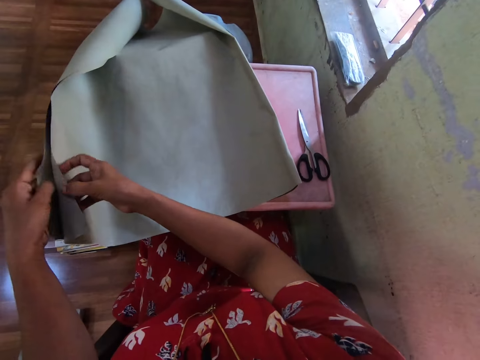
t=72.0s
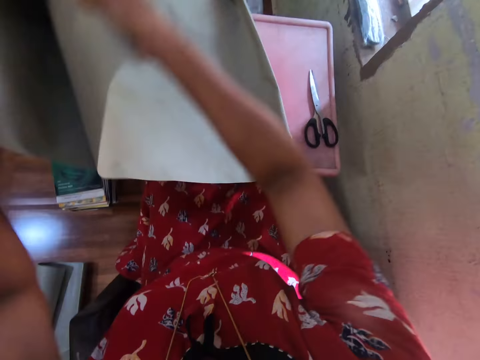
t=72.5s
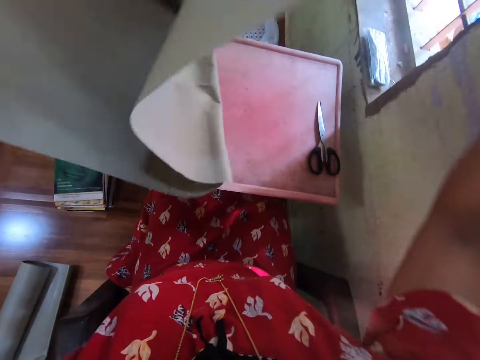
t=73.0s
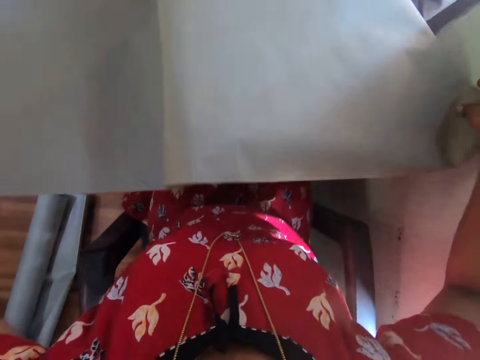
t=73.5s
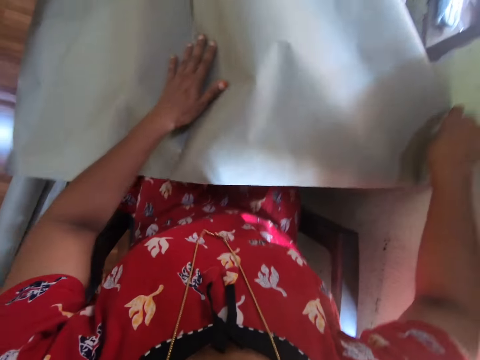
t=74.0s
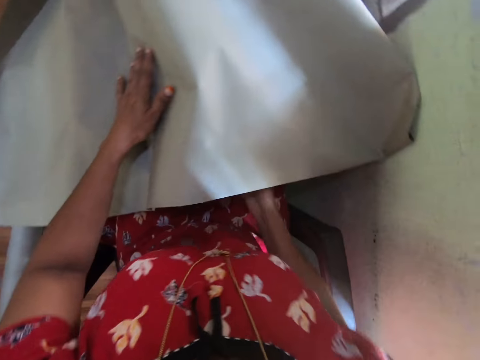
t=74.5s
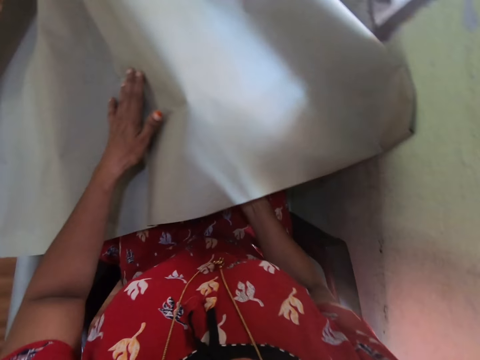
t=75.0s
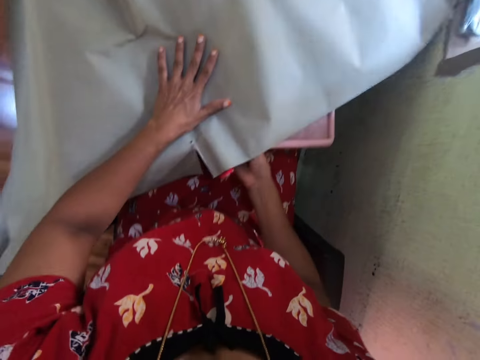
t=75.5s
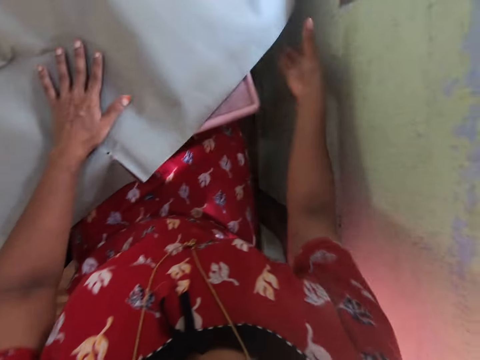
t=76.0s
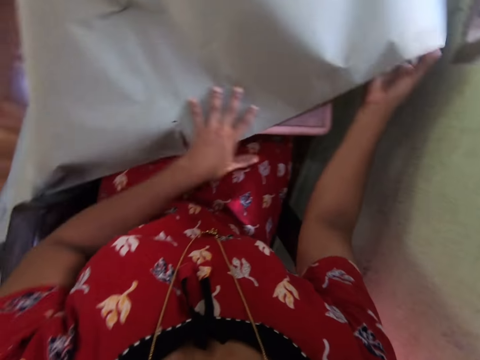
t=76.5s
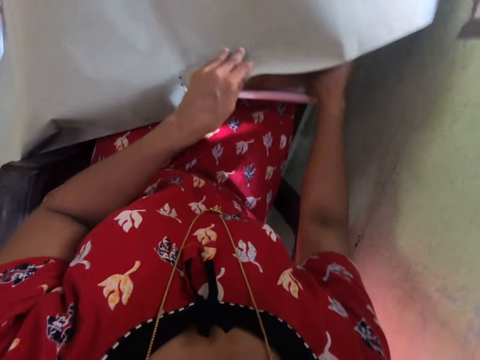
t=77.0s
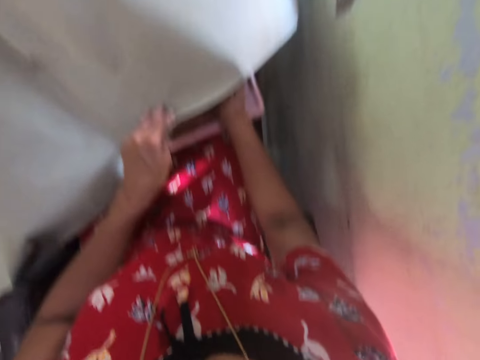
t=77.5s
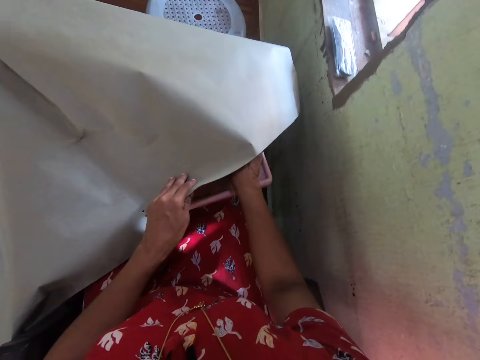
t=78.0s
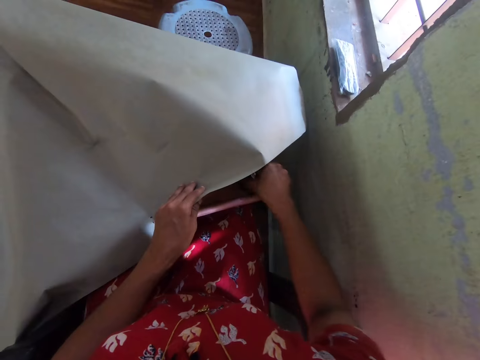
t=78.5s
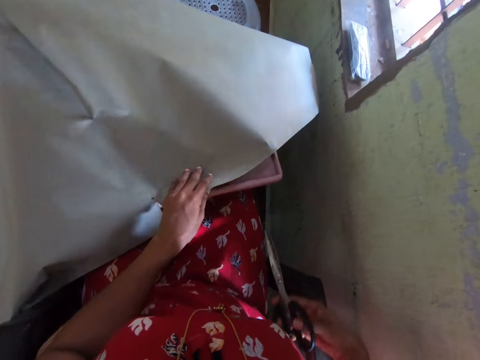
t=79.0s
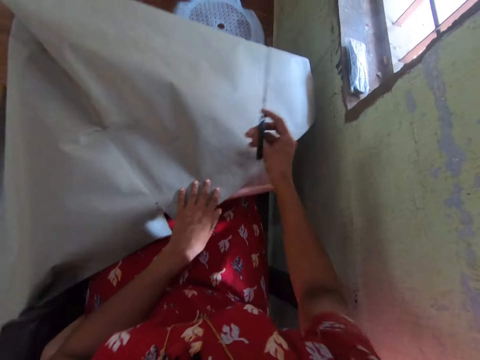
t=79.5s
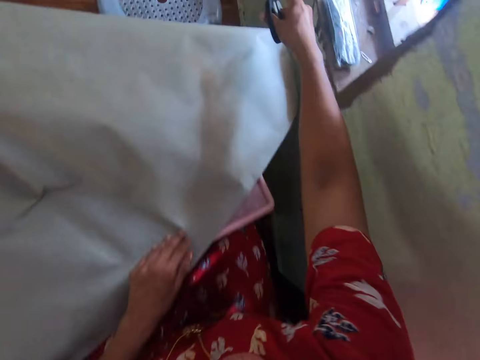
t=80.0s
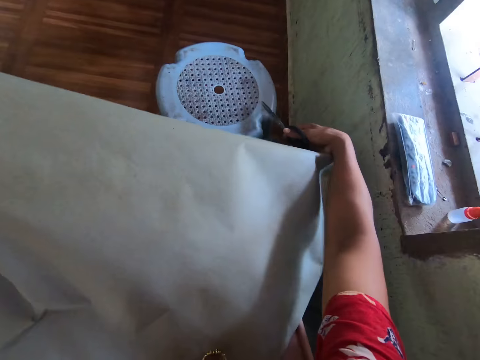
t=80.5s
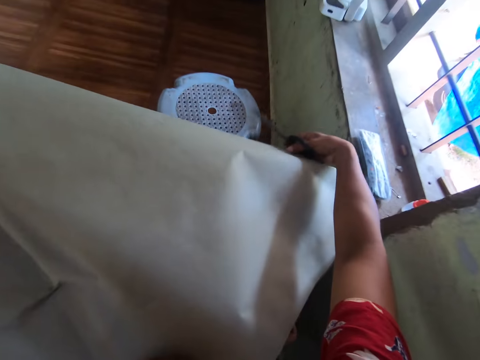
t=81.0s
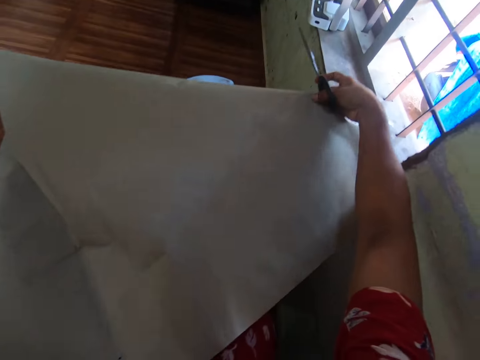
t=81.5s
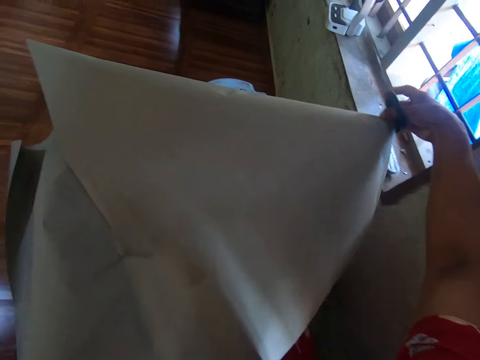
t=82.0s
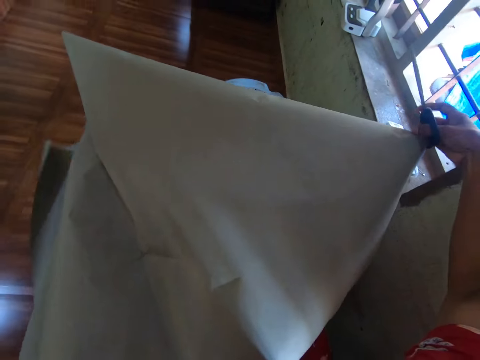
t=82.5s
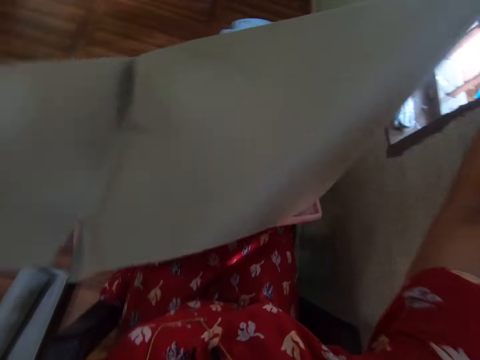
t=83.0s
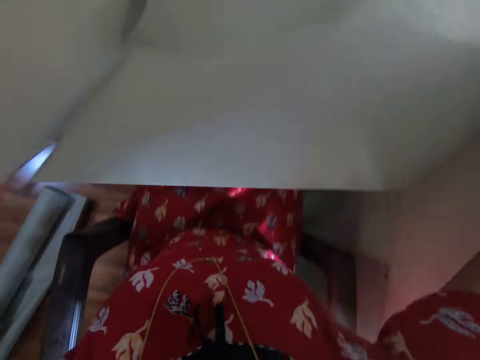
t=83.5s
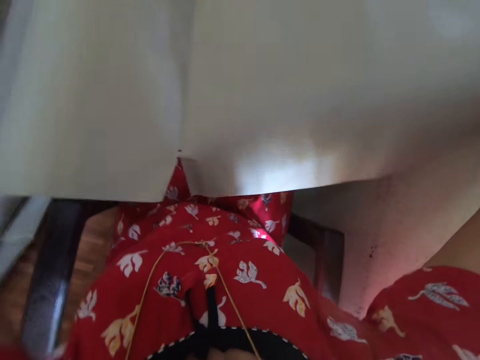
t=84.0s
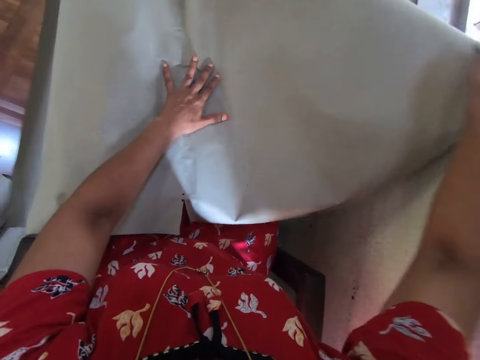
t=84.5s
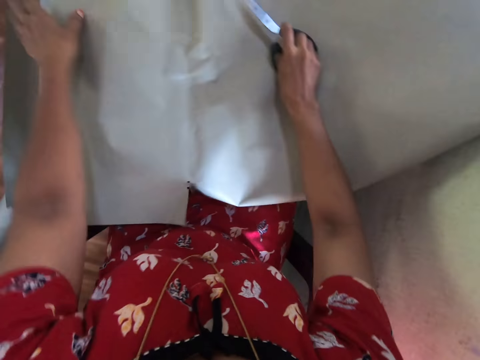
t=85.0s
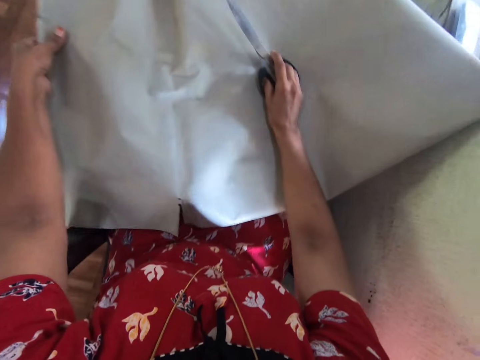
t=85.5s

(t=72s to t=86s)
The camera wearer opens up the cardboard on the table with both hands. She arranges the cardboard on the table with both hands. She takes the pair of scissors from the table with her right hand. She spreads the cover on the table. She arranges the cardboard on the table with both hands.

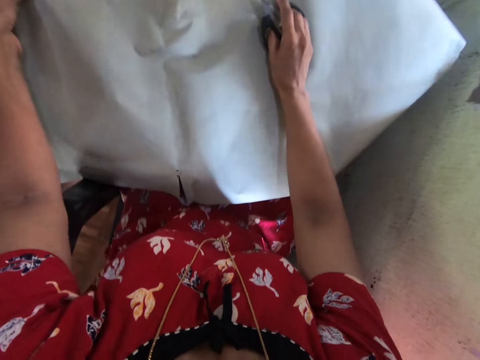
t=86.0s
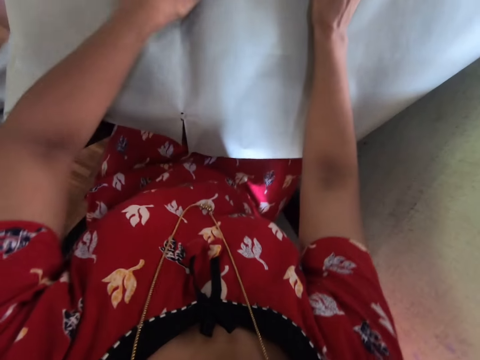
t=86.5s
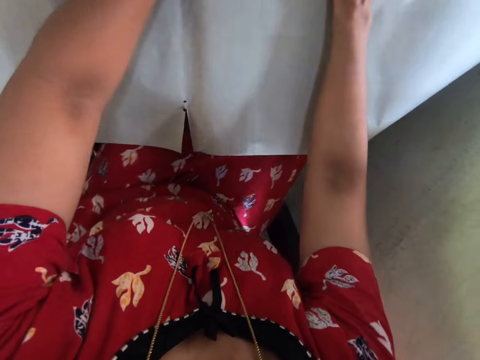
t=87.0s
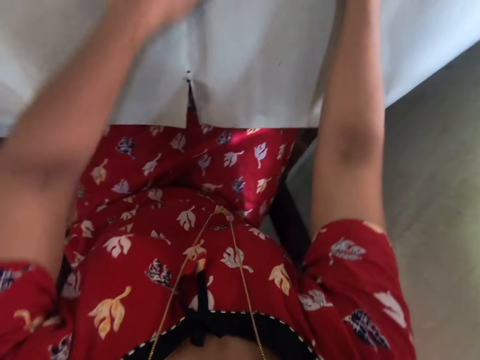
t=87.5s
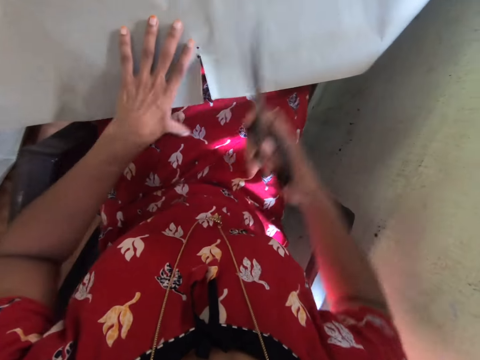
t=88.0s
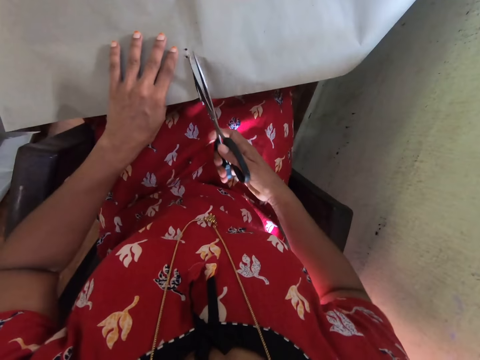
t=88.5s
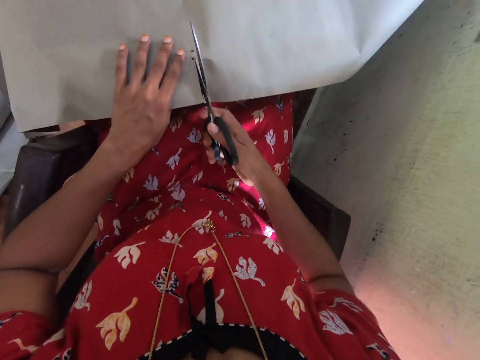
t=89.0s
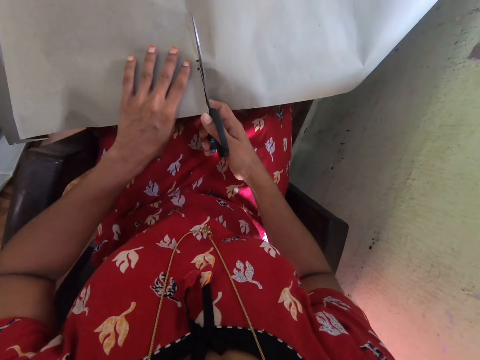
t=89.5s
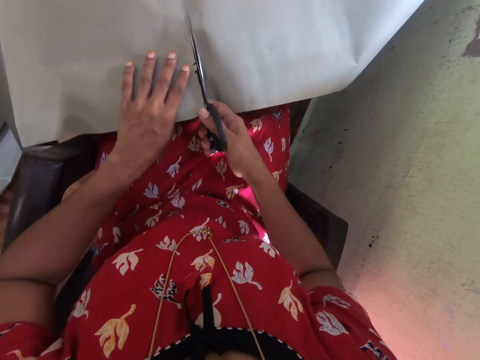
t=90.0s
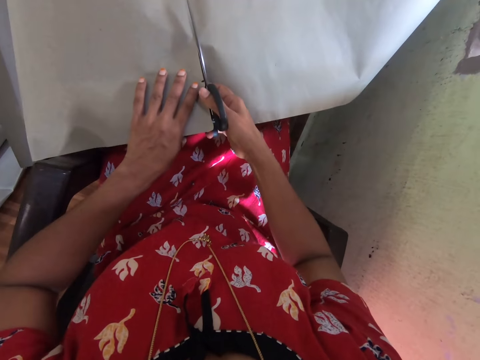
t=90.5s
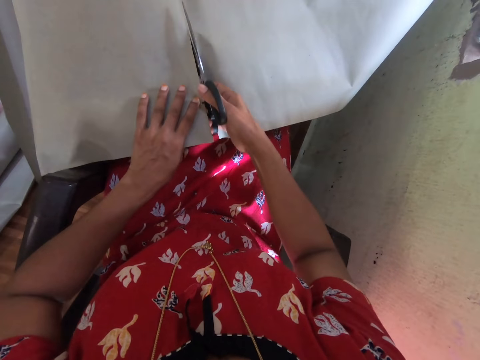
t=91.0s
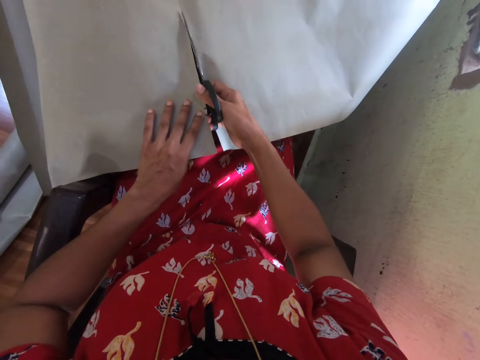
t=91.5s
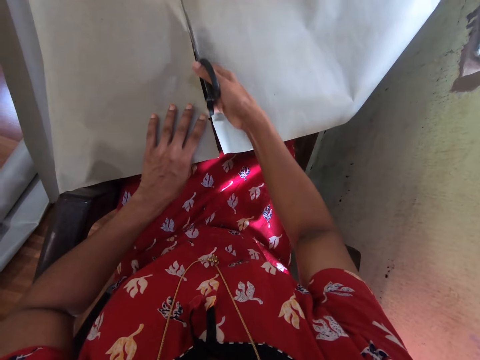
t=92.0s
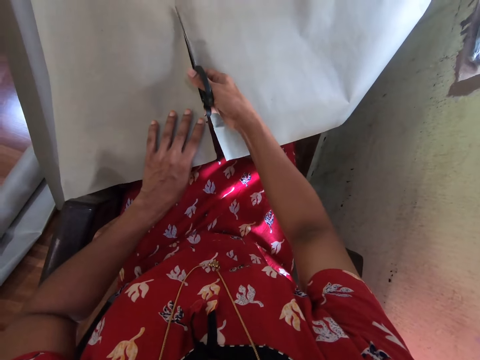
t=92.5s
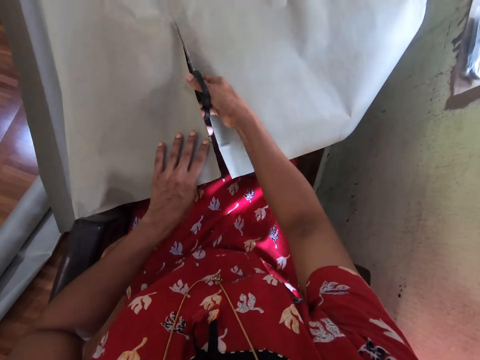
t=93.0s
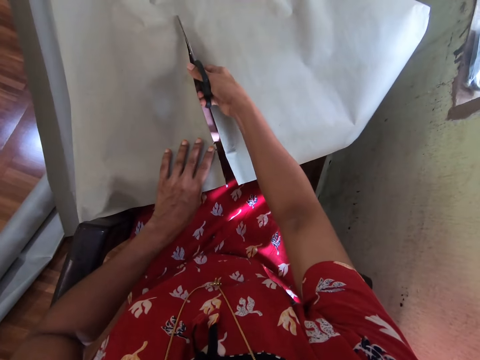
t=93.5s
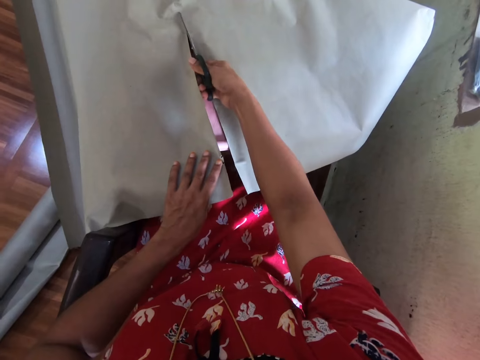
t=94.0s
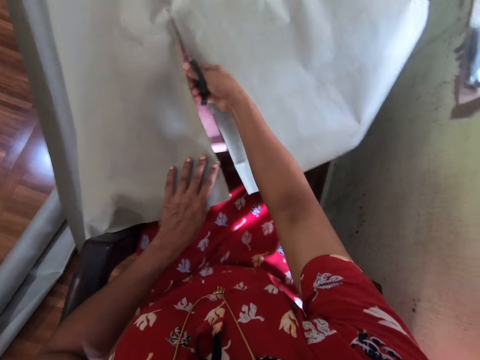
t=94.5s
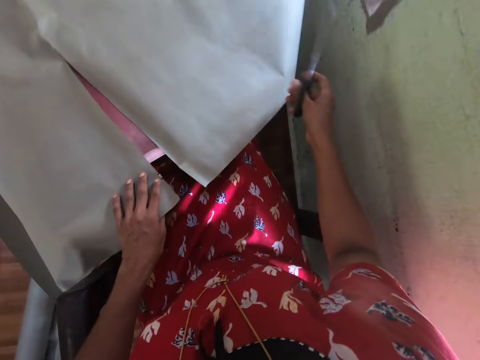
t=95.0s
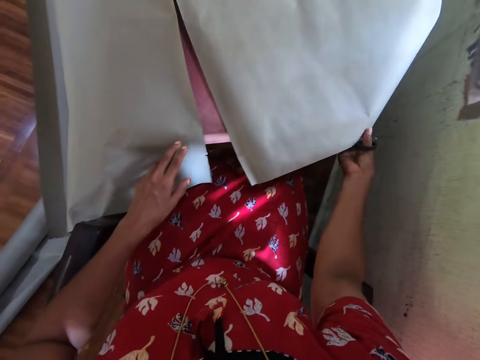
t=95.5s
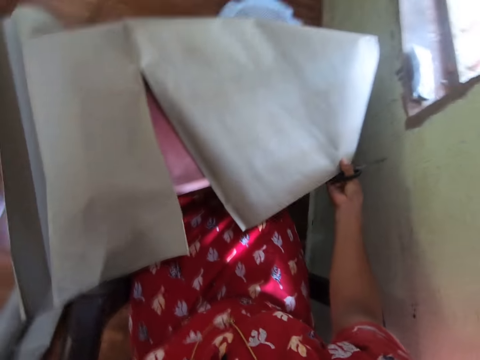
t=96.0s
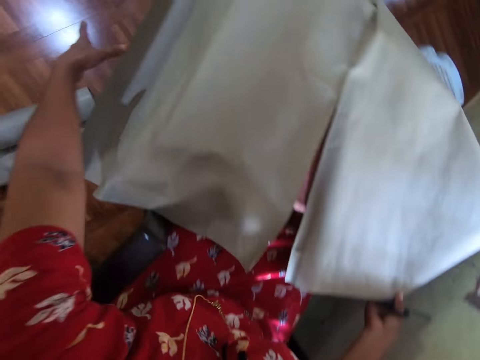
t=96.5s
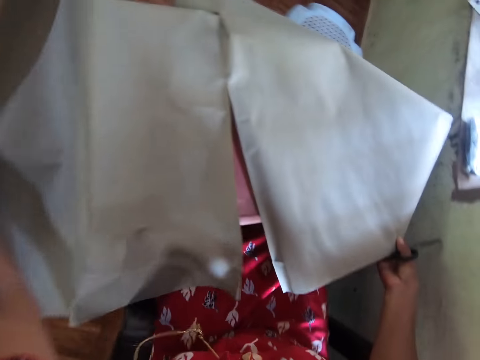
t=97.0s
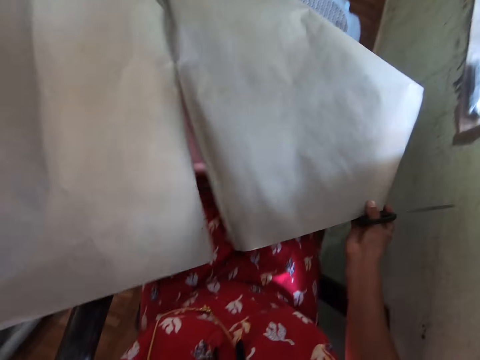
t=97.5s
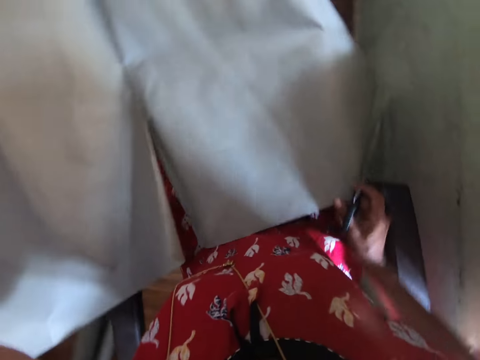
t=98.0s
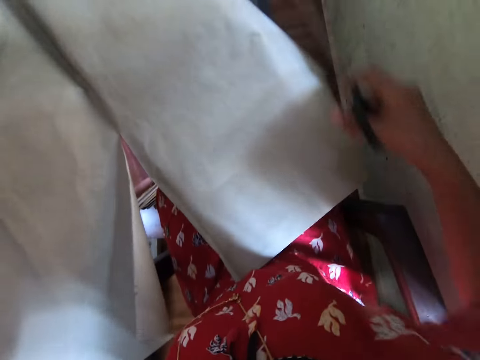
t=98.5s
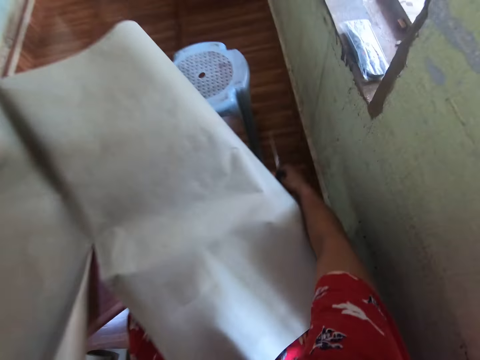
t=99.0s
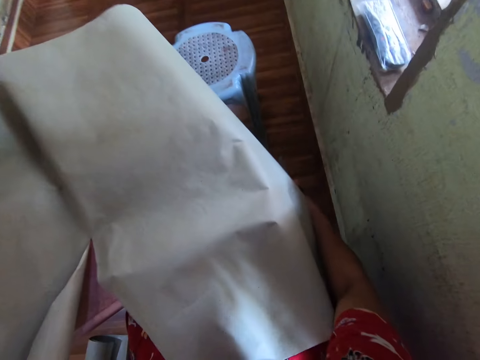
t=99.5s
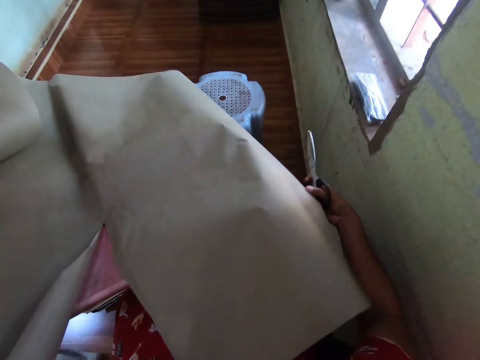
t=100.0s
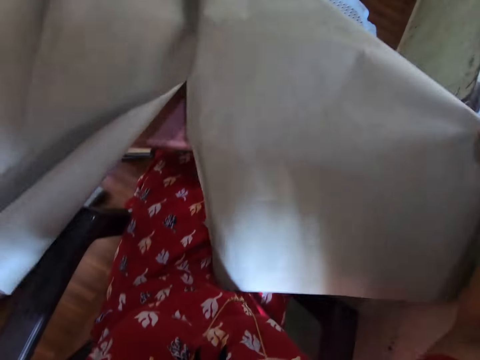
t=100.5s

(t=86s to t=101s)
The camera wearer cuts the cardboard with the pair of scissors in her right hand. She pulls the cover. She arranges the cardboard on the table with both hands.
